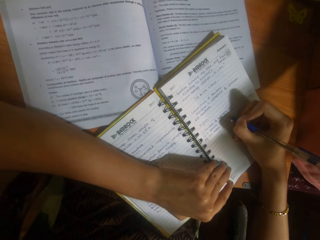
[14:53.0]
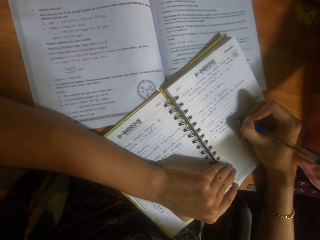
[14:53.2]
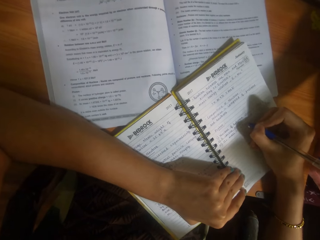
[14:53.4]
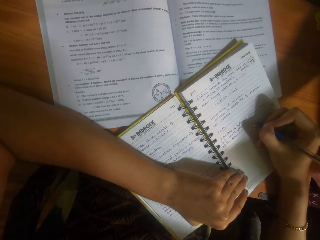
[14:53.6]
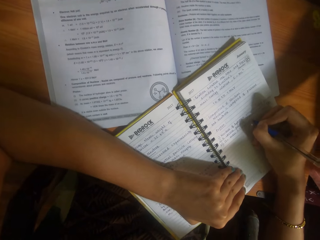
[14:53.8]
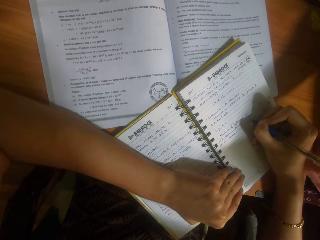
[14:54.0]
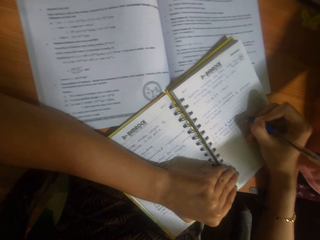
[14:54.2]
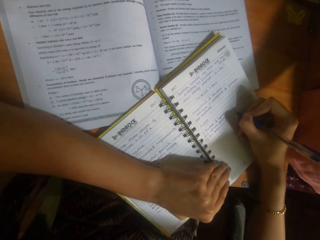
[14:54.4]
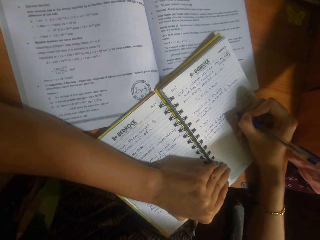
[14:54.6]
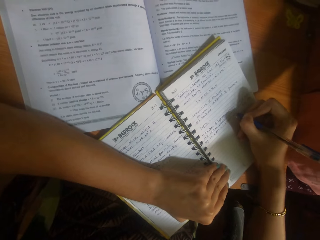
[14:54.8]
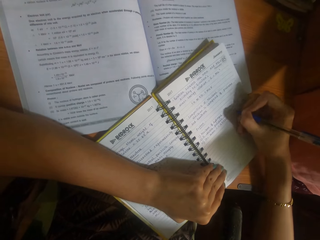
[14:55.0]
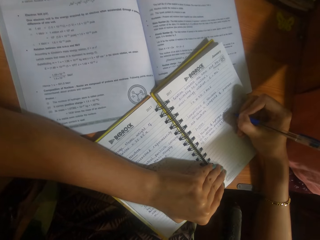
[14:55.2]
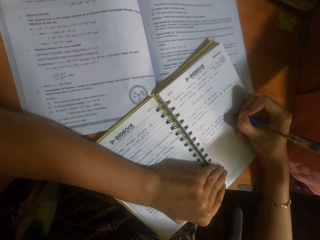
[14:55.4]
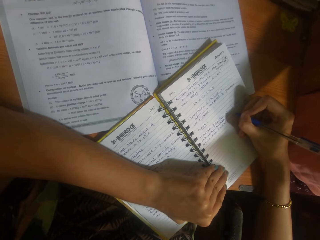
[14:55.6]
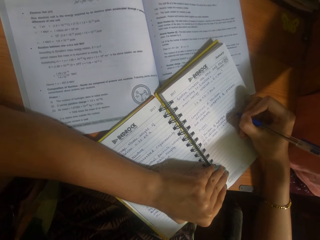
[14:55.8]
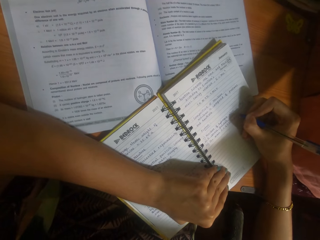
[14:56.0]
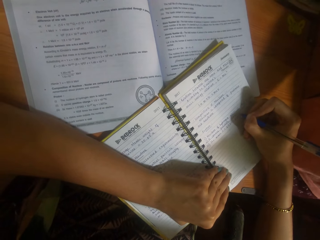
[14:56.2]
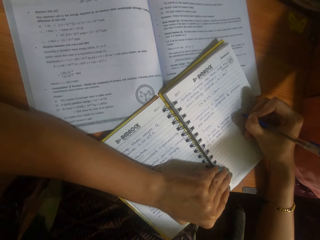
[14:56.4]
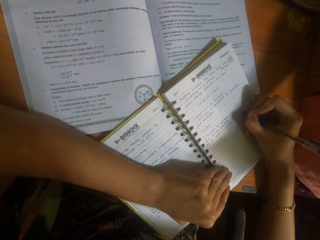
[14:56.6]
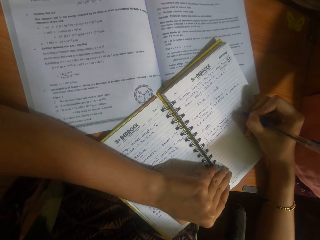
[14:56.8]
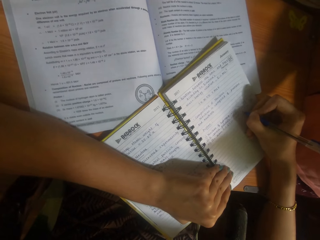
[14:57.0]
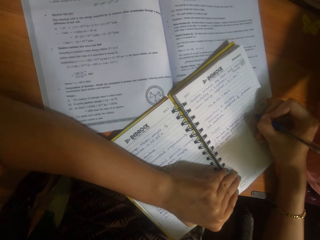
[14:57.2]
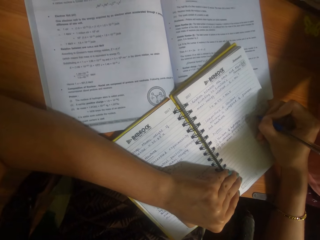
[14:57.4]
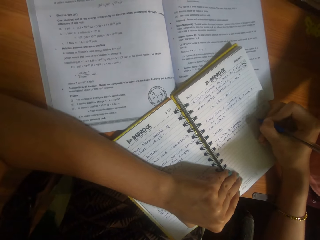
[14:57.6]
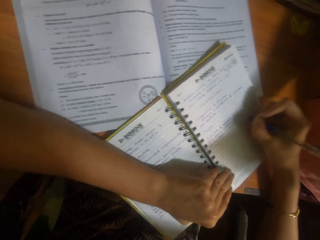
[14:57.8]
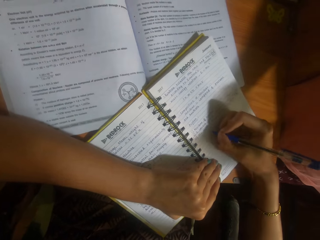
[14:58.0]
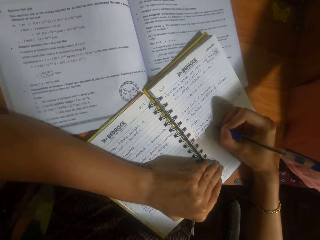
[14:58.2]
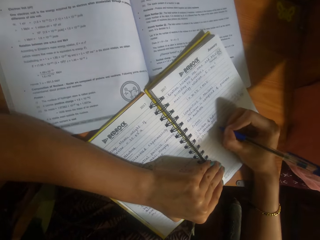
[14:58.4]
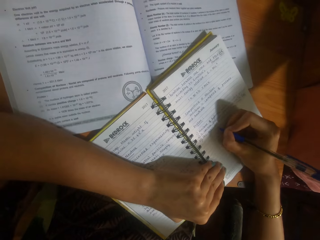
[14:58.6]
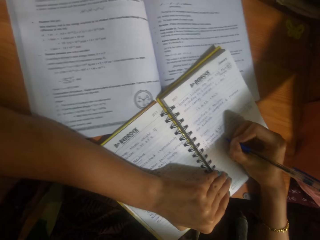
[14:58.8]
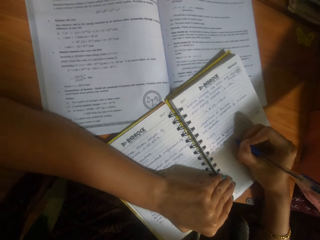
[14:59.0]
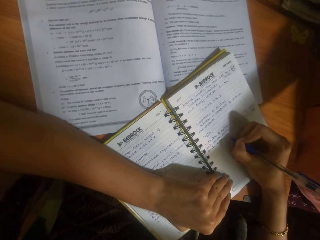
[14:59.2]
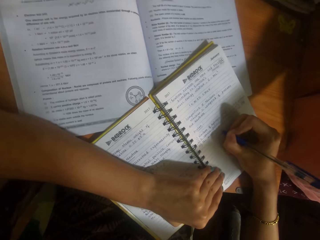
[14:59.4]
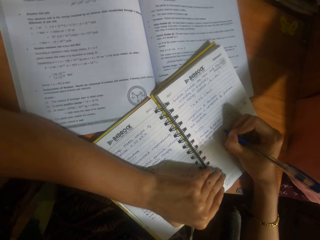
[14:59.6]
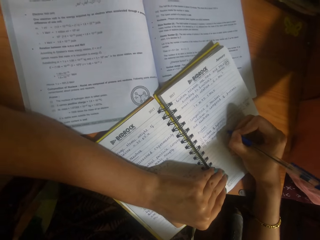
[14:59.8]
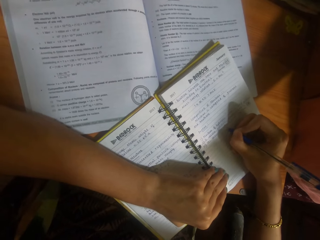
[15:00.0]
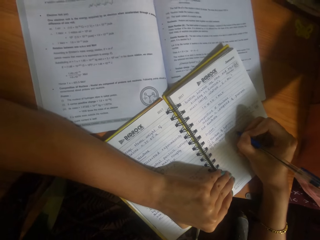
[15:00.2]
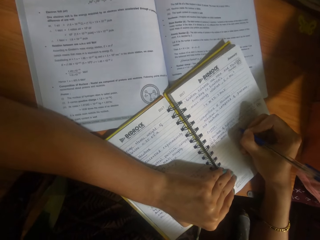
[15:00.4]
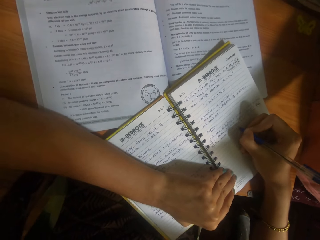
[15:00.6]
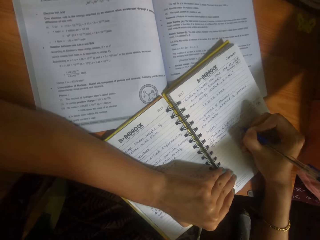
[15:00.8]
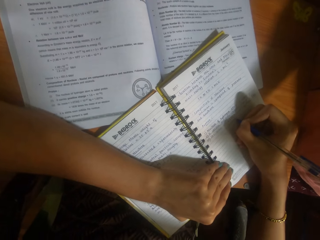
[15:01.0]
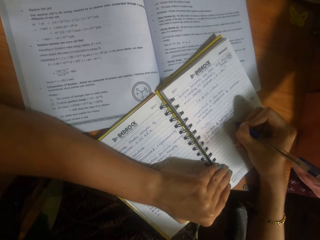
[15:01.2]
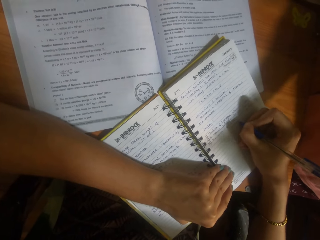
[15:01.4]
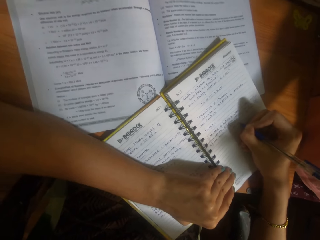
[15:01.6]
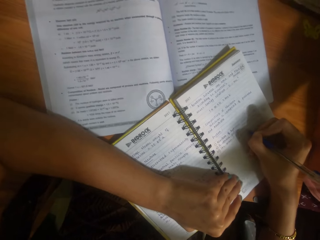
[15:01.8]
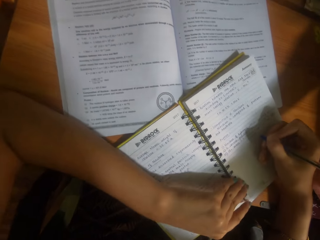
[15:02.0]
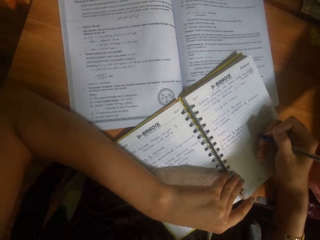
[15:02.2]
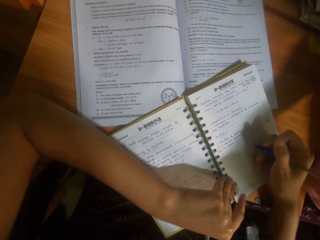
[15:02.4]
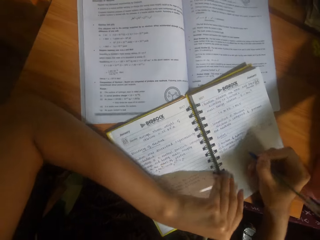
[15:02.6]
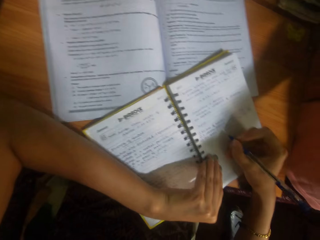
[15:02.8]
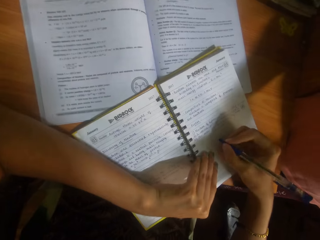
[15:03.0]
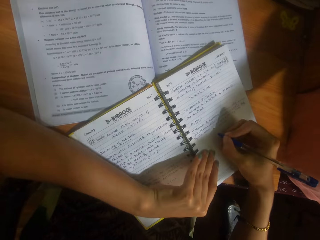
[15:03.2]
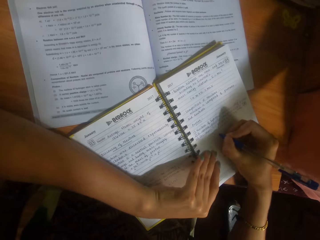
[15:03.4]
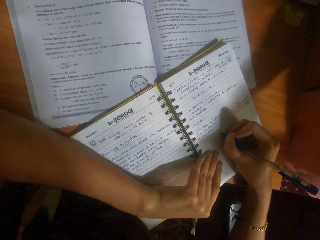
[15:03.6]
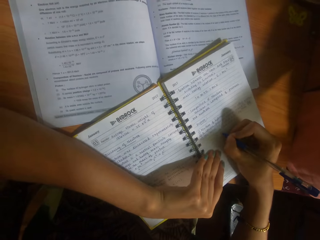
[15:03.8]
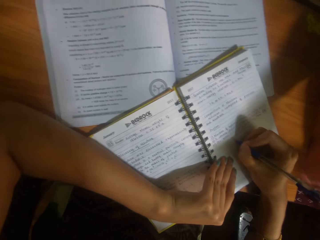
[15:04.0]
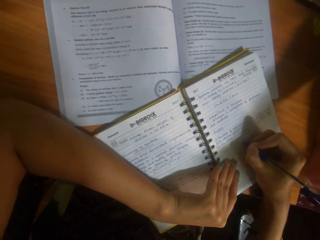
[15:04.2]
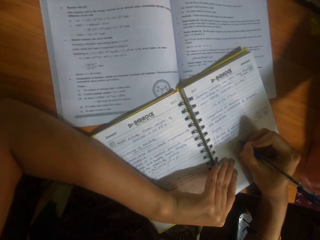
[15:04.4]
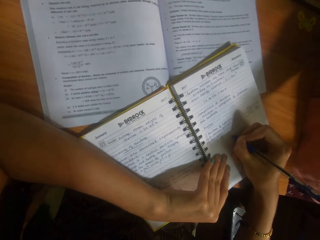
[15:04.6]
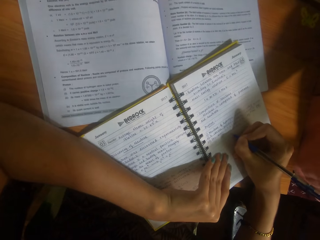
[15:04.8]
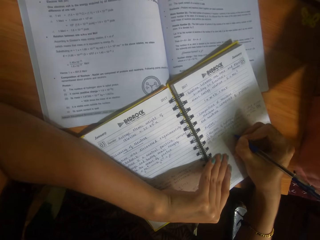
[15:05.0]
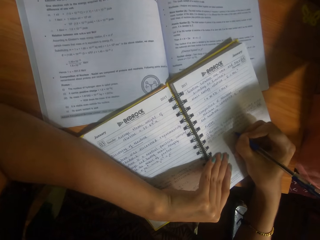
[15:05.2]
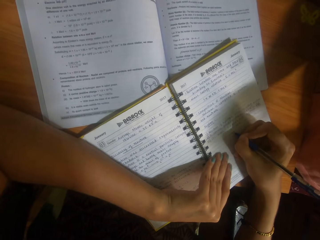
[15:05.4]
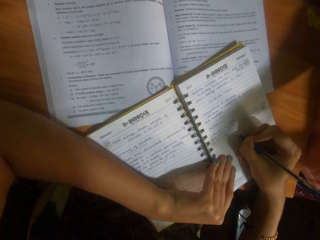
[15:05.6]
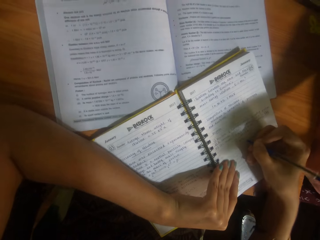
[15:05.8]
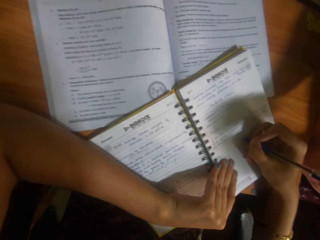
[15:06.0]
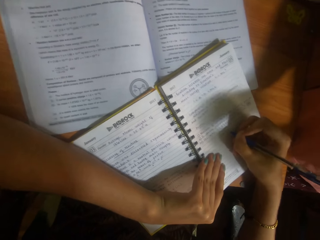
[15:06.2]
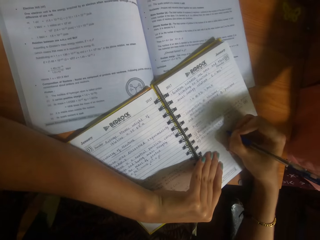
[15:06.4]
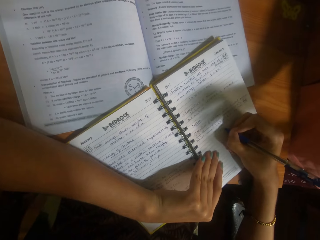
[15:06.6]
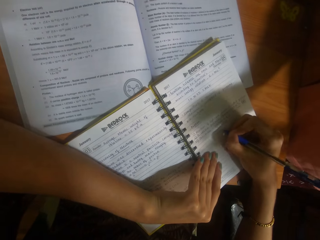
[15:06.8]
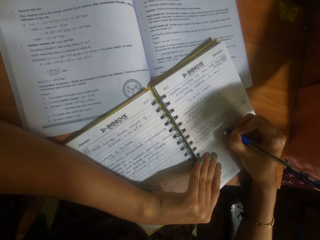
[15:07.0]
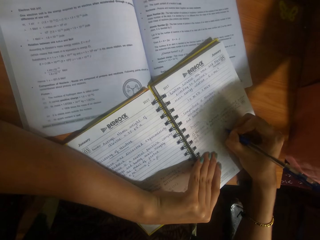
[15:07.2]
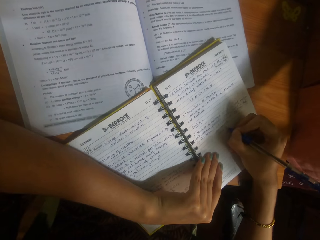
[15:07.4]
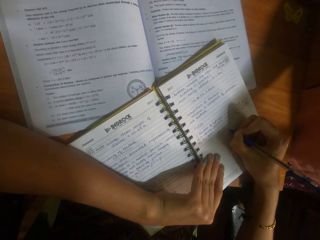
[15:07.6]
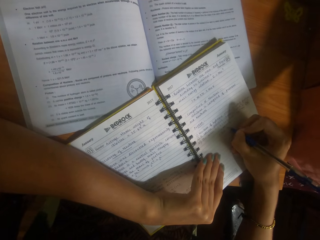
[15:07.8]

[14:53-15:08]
The camera wearer writes in the book on the table with the pen in her right hand.

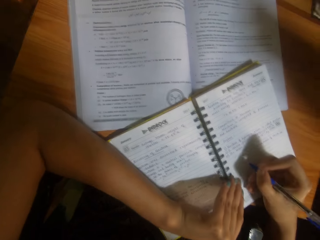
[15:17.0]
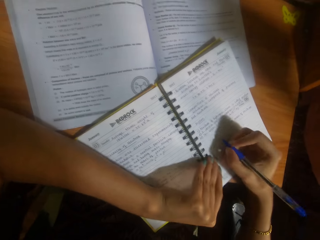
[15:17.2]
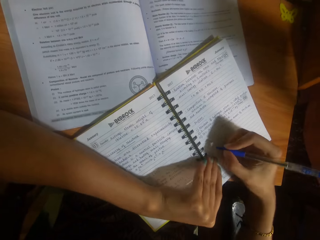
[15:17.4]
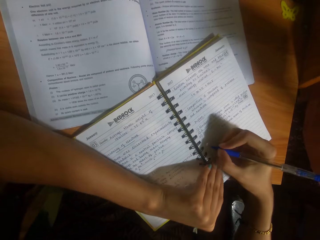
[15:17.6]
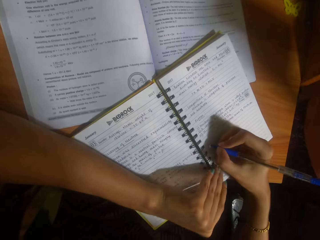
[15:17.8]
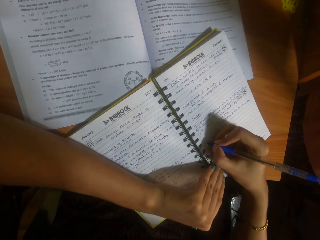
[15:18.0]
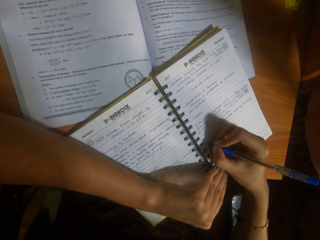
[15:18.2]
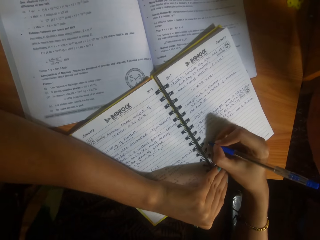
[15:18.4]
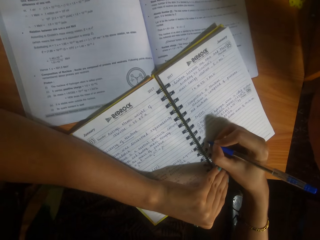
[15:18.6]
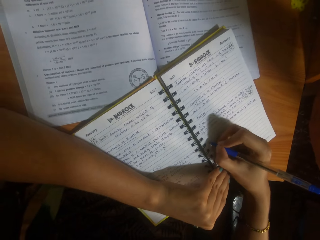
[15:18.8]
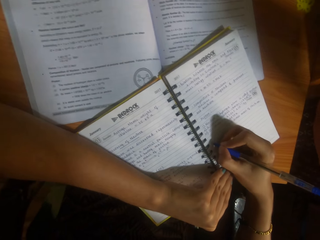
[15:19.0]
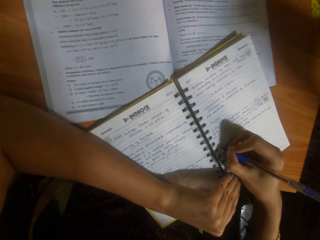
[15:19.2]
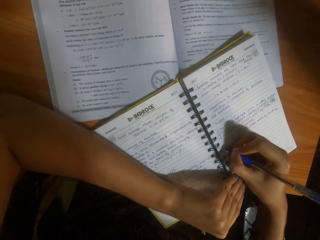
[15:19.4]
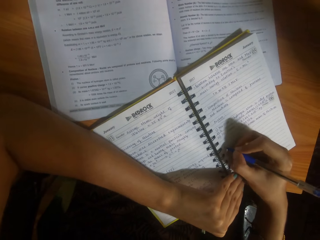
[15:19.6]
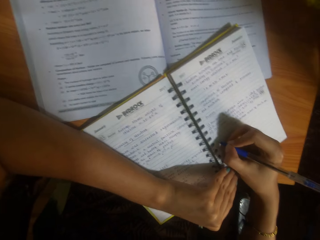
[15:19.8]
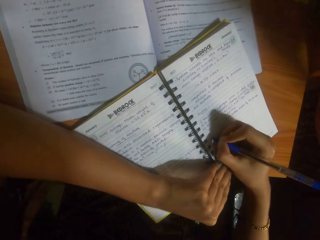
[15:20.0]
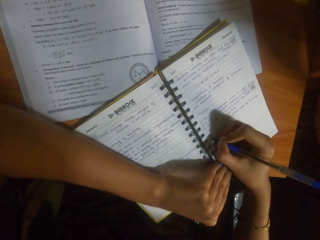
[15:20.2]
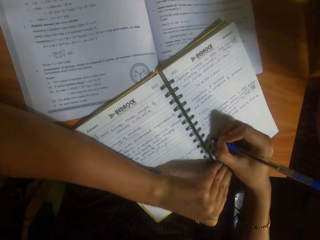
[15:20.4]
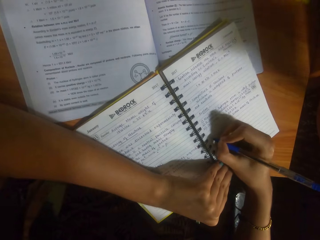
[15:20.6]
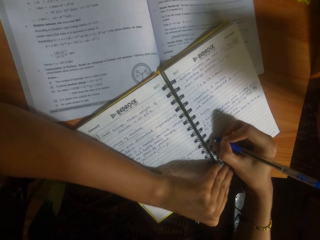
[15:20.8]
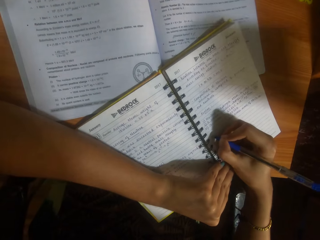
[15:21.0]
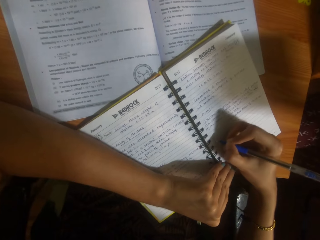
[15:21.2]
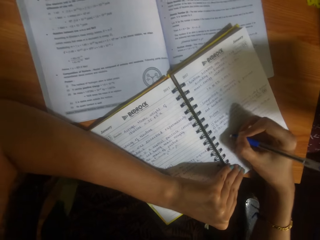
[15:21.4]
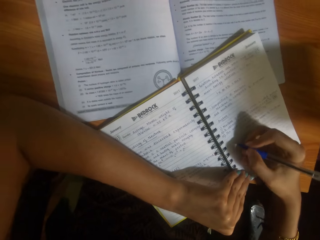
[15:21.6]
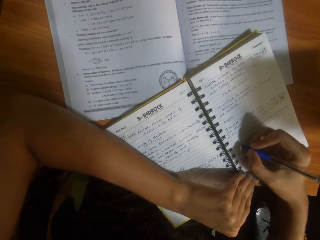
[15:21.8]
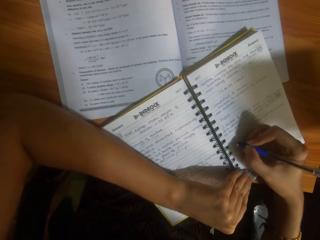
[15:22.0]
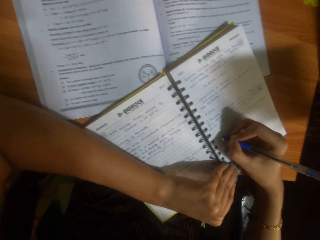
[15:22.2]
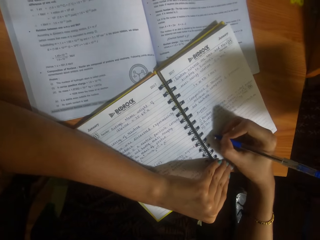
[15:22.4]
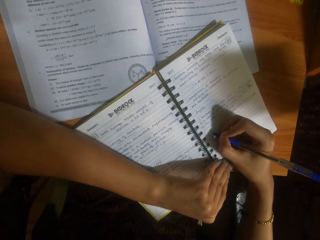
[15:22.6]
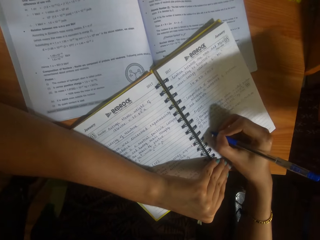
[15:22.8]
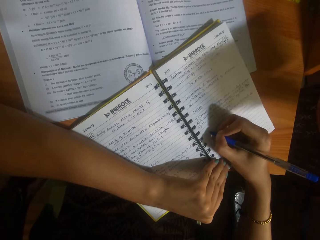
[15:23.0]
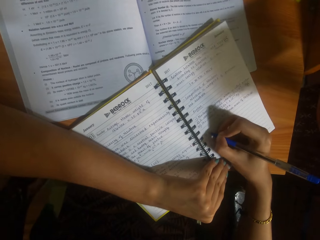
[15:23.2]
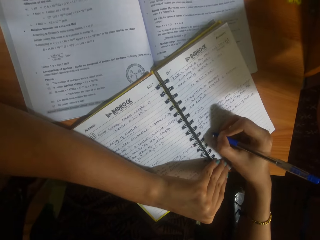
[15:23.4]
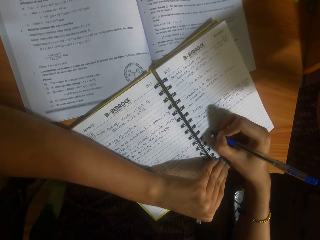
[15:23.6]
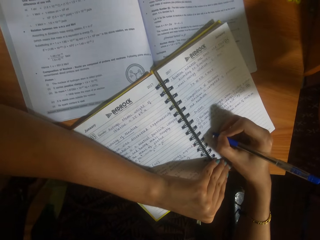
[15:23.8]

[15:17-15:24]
The camera wearer writes in the book on the table with the pen in her right hand.
